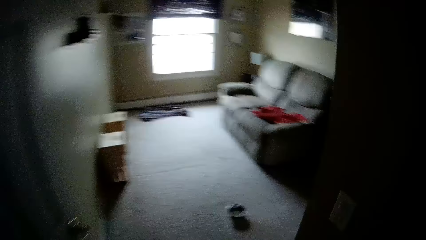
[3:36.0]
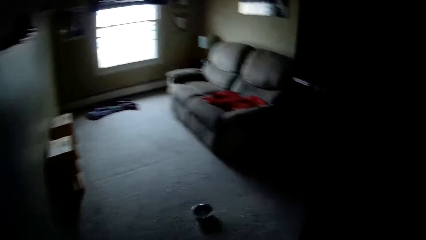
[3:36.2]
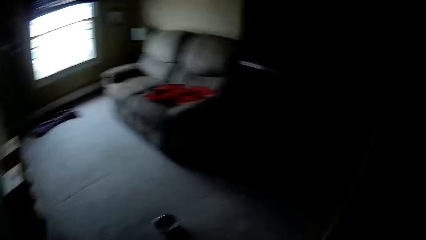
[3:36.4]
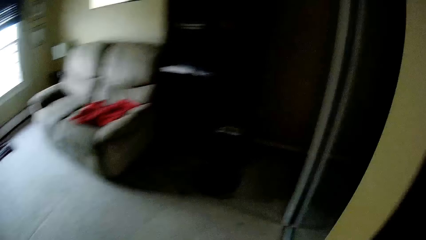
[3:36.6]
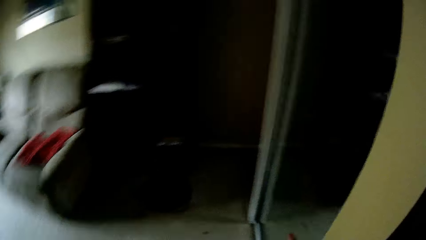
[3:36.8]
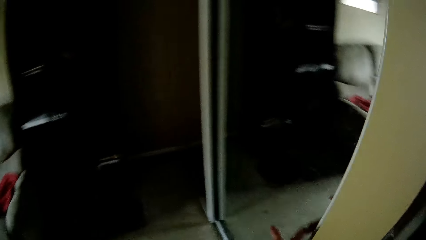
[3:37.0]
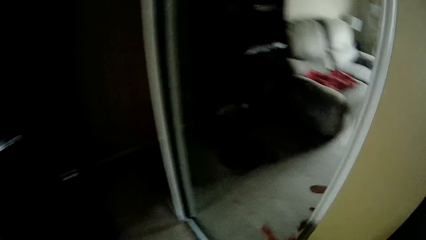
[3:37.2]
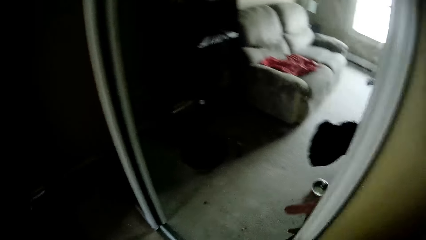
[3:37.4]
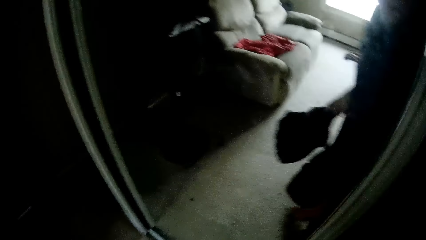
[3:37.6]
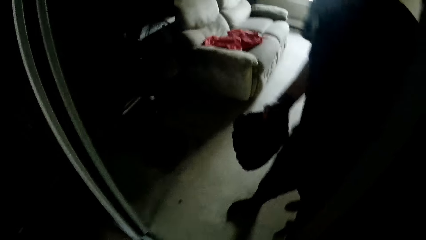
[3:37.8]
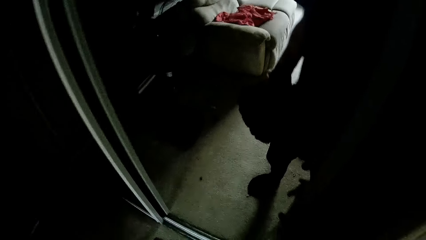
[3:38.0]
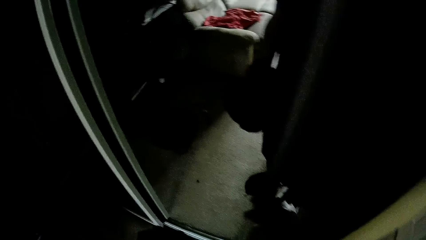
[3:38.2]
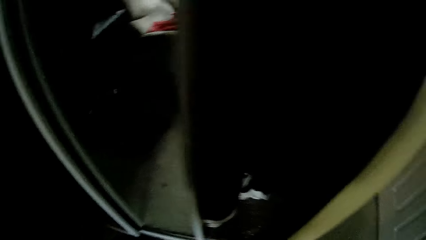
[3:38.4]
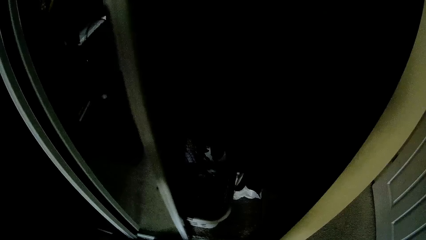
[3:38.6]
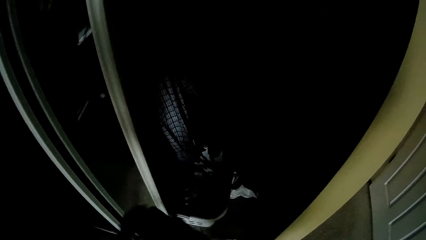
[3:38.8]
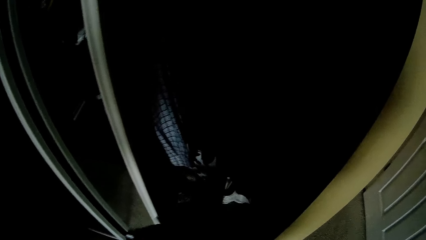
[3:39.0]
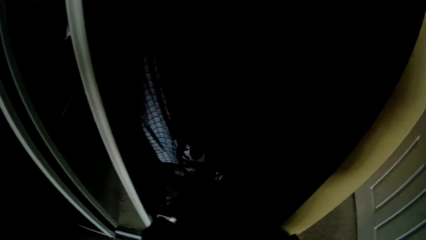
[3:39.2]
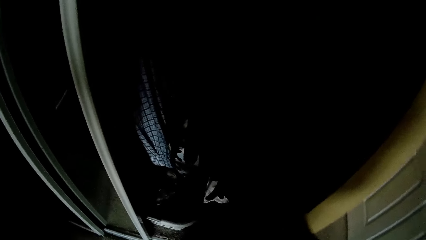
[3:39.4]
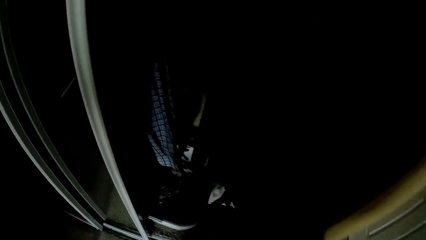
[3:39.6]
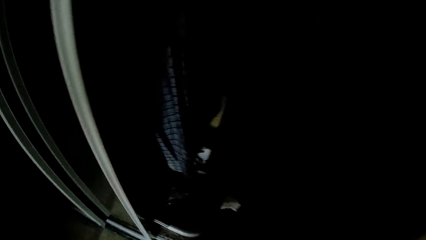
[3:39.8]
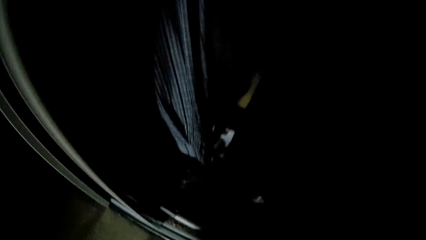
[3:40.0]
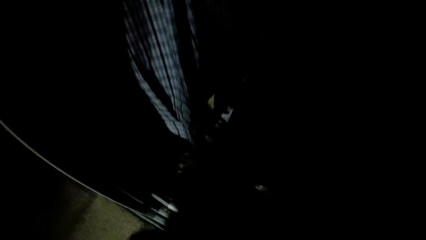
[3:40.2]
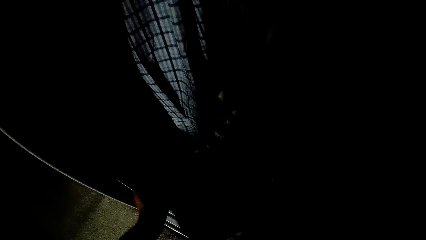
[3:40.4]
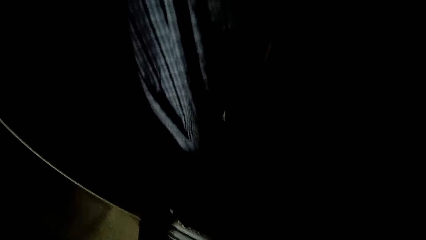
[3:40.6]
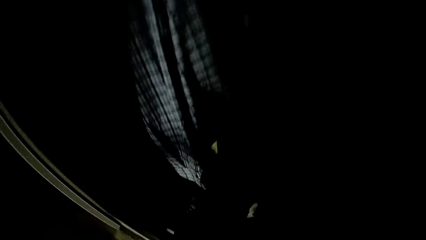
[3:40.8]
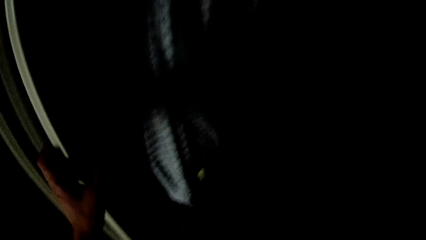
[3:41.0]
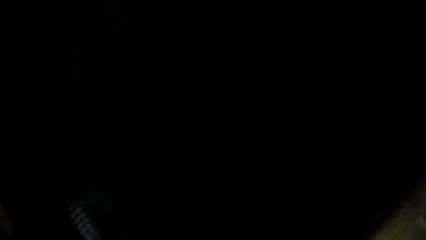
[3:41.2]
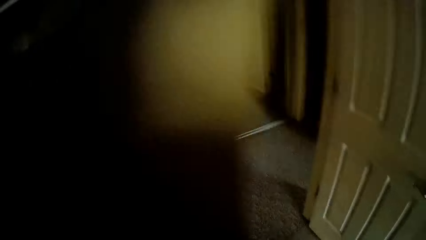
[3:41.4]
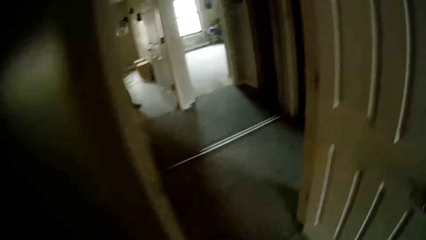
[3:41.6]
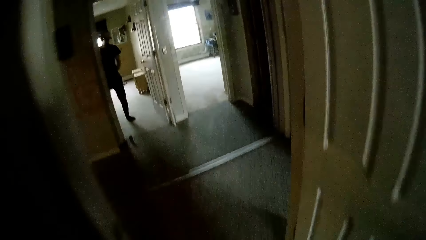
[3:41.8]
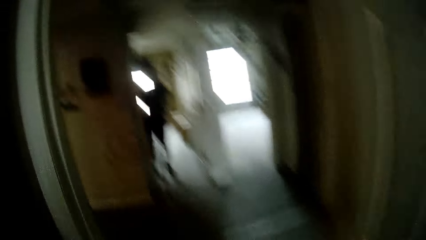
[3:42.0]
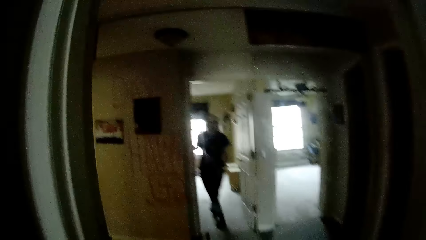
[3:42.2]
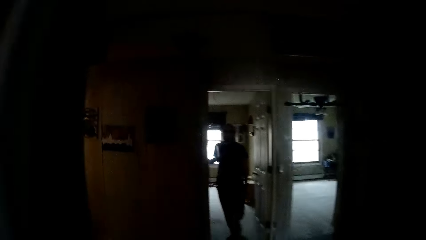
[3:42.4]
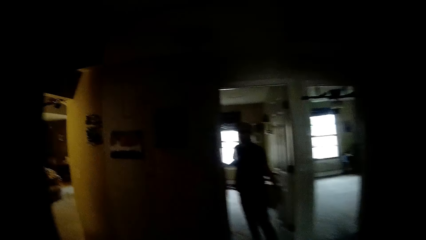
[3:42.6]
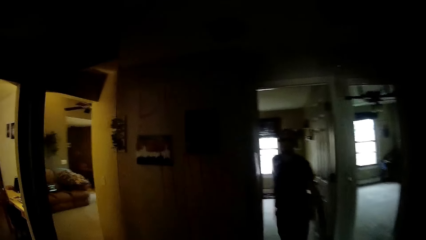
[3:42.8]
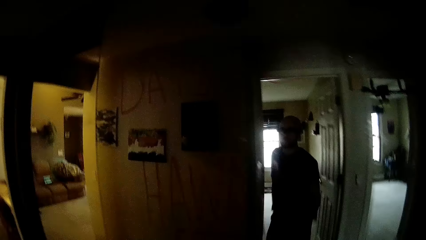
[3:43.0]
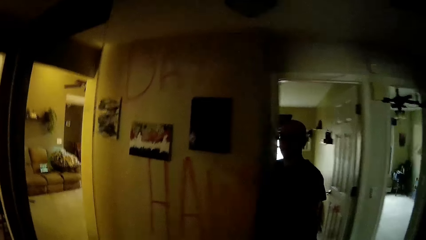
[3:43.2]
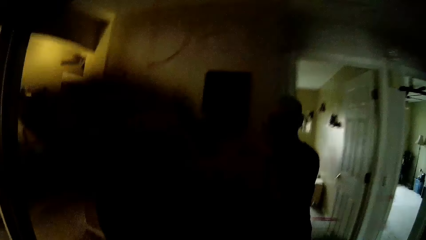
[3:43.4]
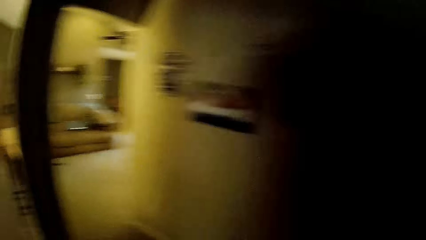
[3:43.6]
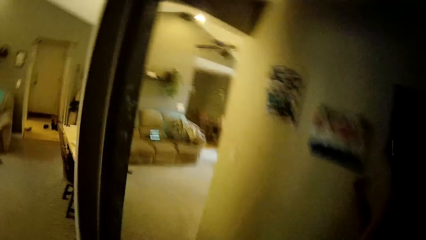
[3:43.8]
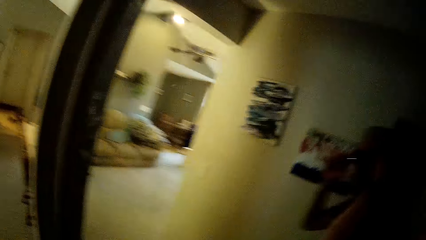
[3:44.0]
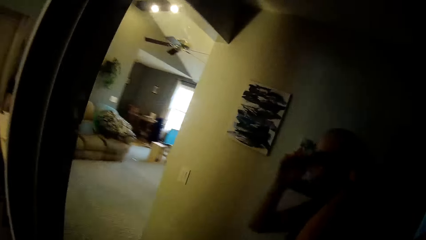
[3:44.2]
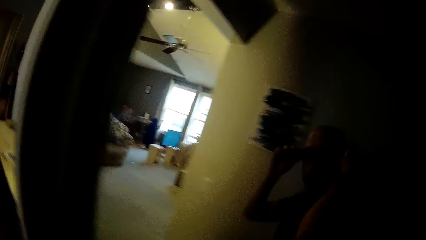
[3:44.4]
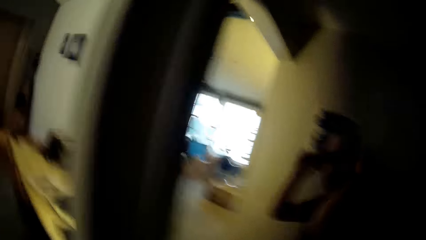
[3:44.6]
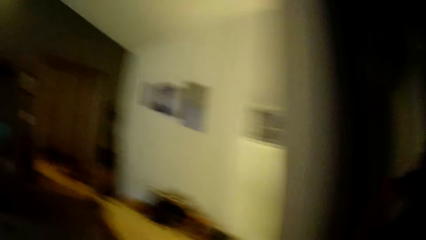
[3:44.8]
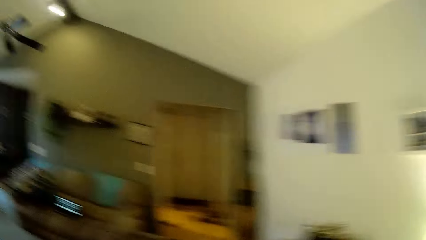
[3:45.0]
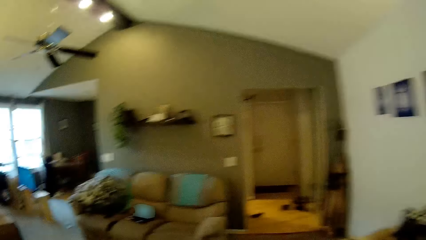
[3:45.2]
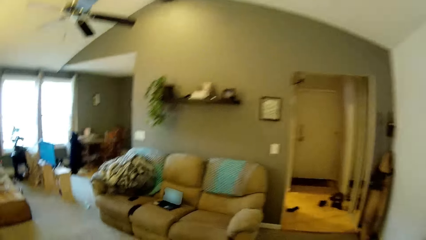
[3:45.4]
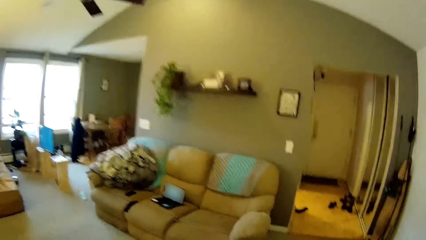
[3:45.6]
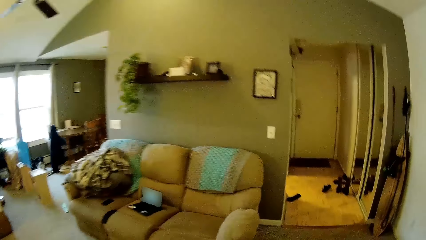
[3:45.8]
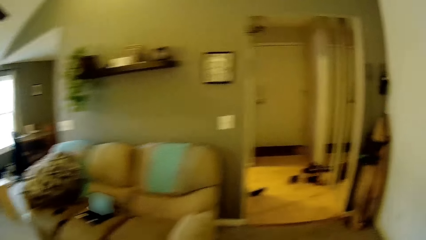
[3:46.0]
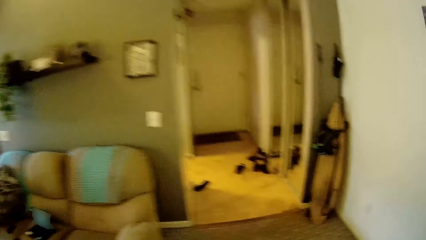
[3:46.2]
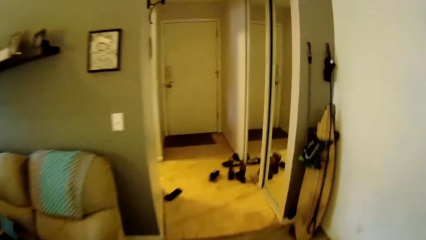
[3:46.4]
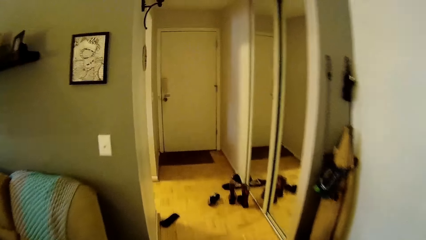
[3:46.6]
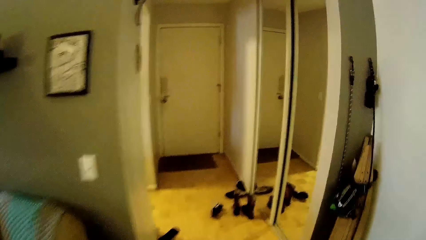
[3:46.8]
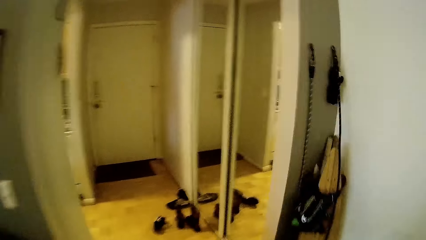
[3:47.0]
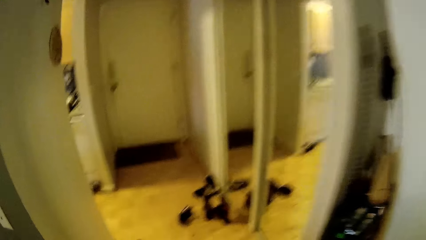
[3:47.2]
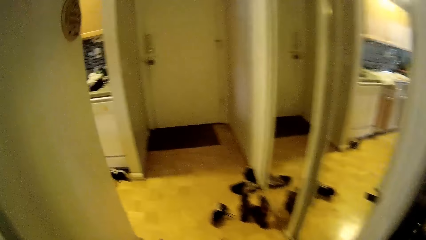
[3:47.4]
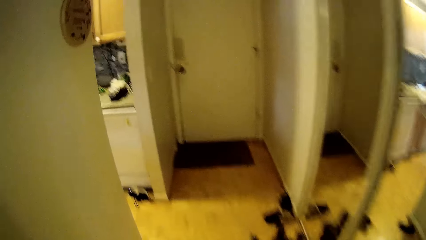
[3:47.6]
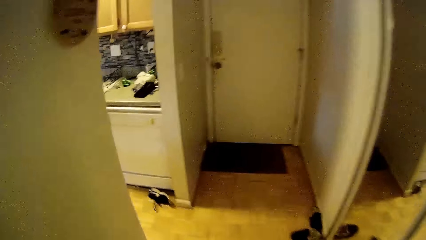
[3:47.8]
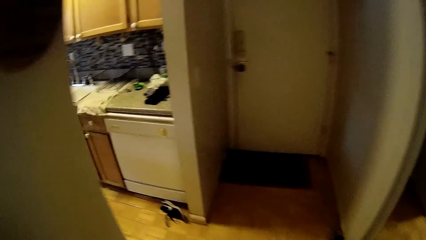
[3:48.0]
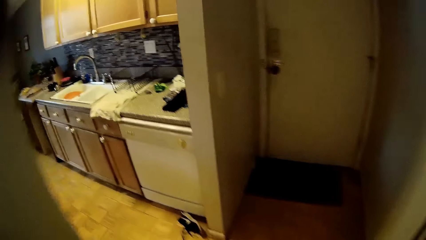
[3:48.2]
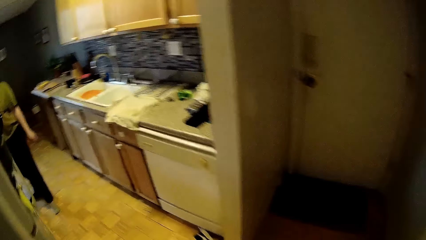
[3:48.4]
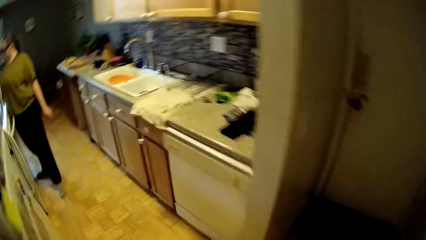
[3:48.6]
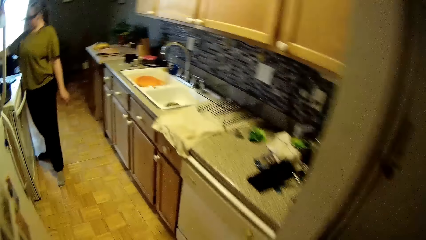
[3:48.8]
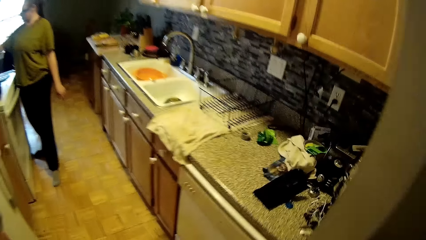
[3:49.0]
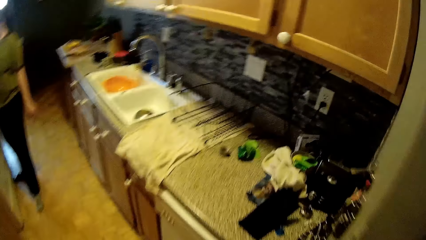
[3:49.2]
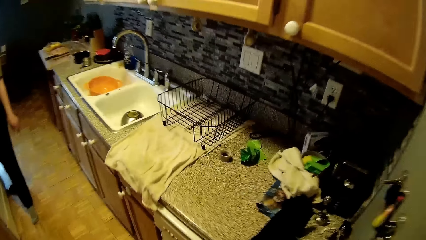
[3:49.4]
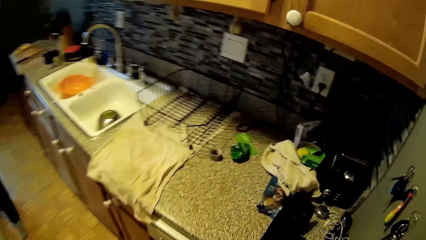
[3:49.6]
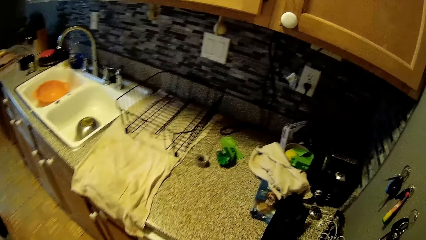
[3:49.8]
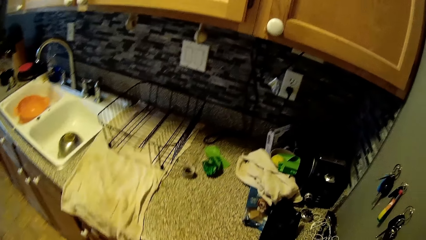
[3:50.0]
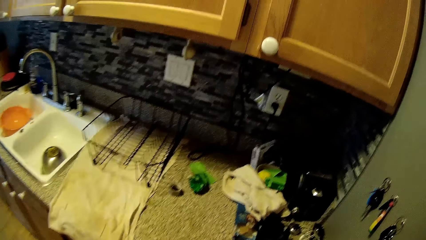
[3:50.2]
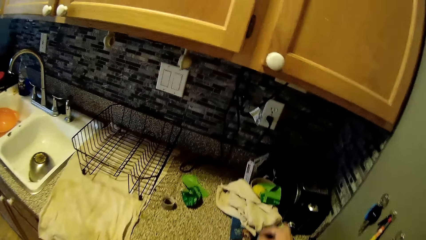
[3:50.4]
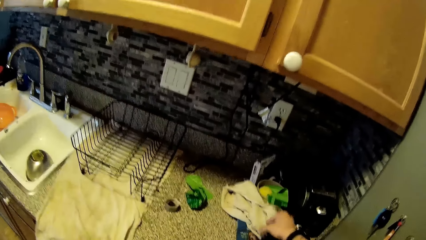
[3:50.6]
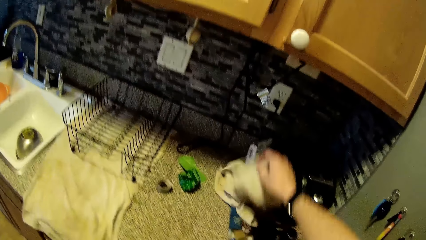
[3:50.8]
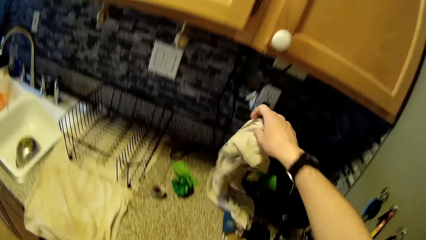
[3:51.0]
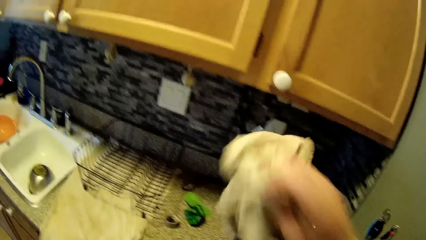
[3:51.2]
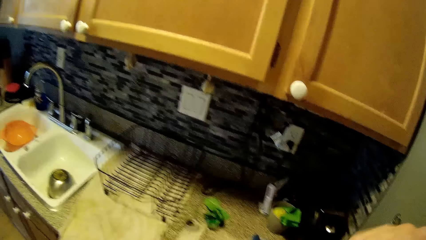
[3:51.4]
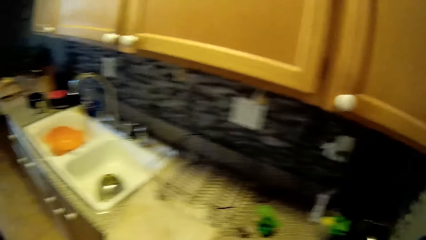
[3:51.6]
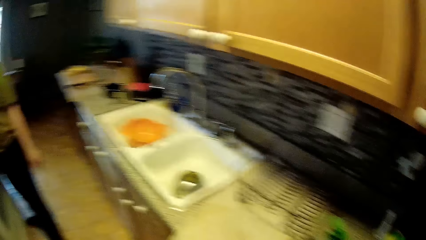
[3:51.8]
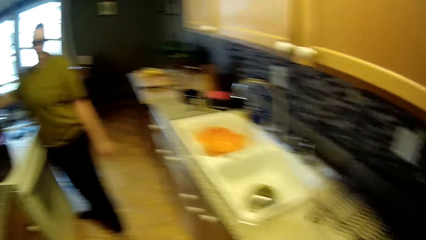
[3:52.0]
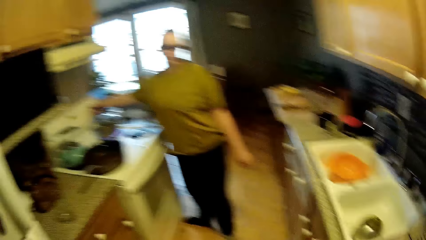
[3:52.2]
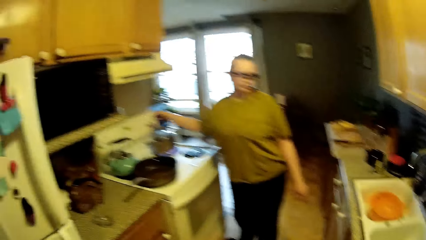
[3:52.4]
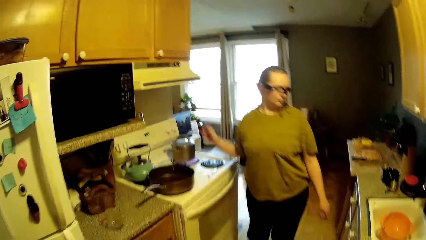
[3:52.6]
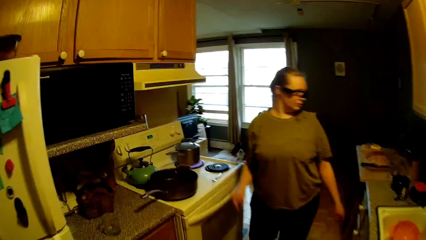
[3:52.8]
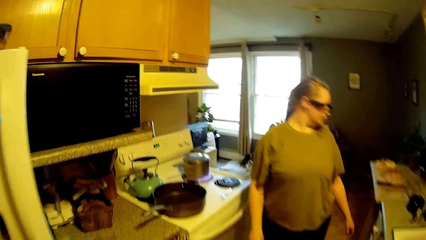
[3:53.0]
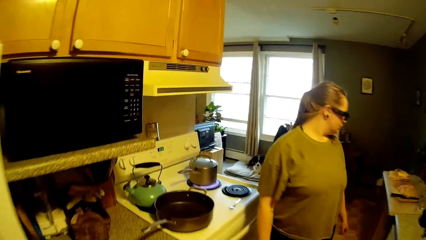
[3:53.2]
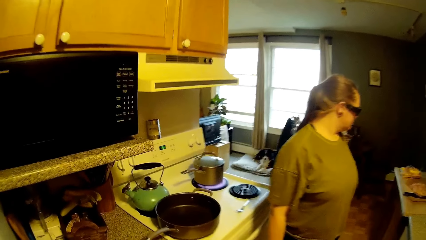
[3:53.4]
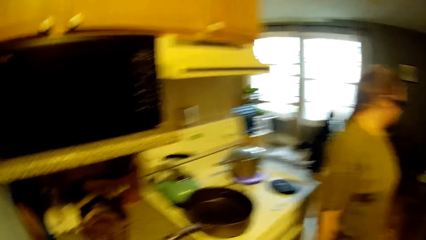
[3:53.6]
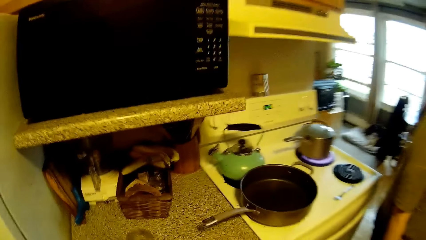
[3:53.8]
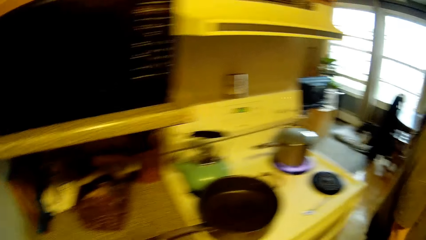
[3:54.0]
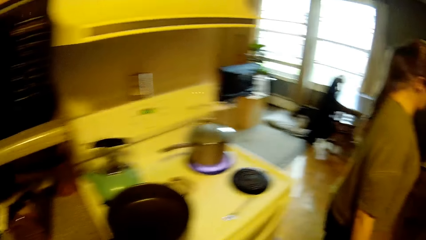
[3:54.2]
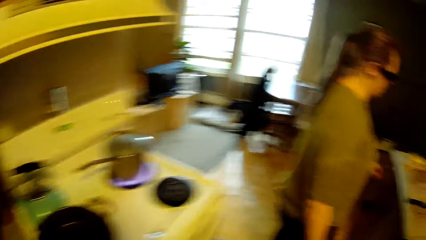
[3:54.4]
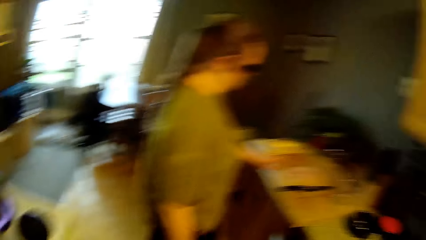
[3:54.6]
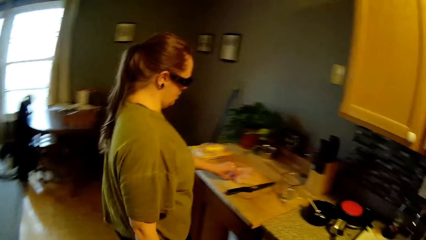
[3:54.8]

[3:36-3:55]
The camera wearer opens the closet door or wardrobe with his right hand. He looks inside the wardrobe. He drops the towel in a basket inside the wardrobe with his hands. He closes the closet door with his left hand. He walks to the kitchen. He touches the camera. He walks around. He looks around the kitchen. He lifts up a towel from the kitchen worktop with his right hand. He looks at a woman. The woman touches the cooker with her right hand. The woman looks around and makes a step.
